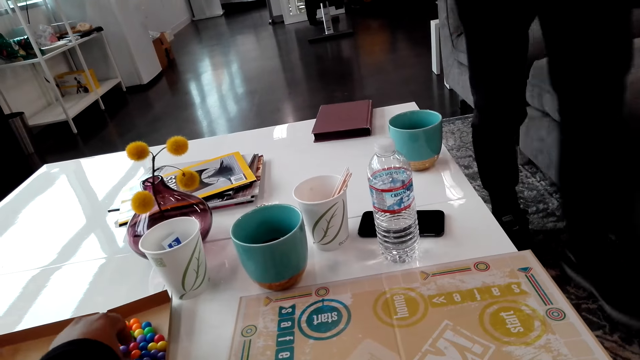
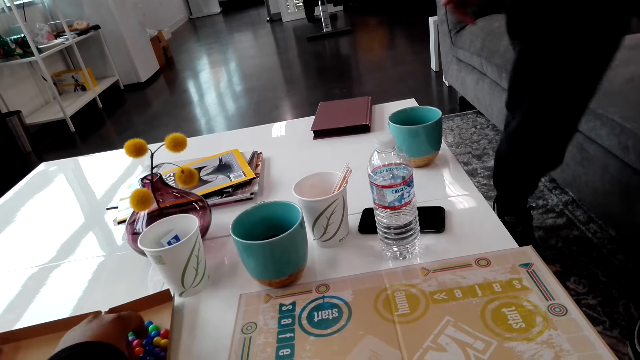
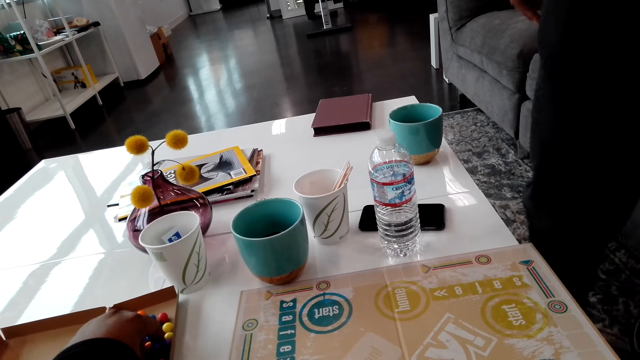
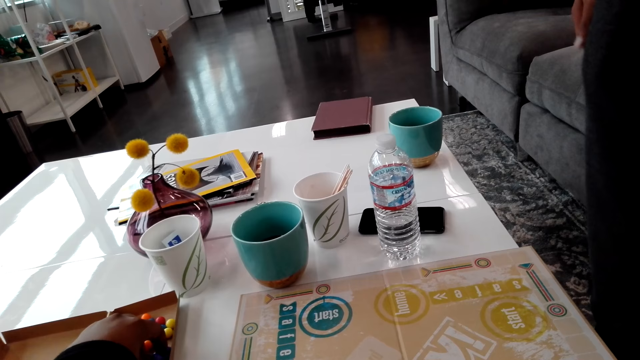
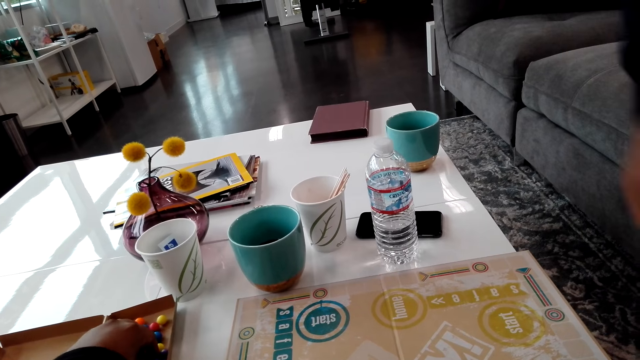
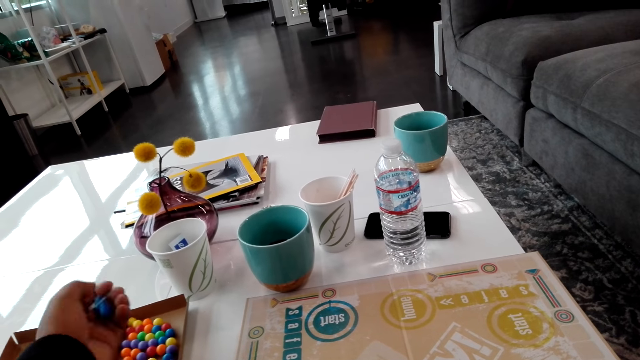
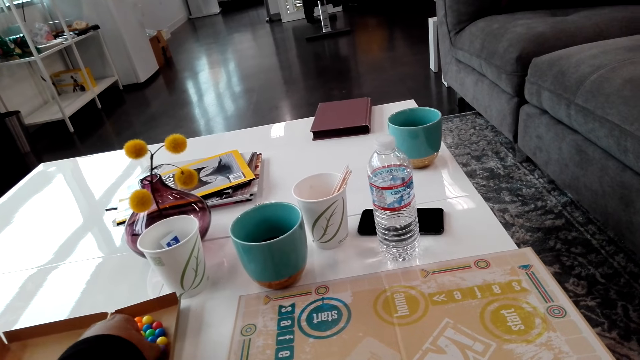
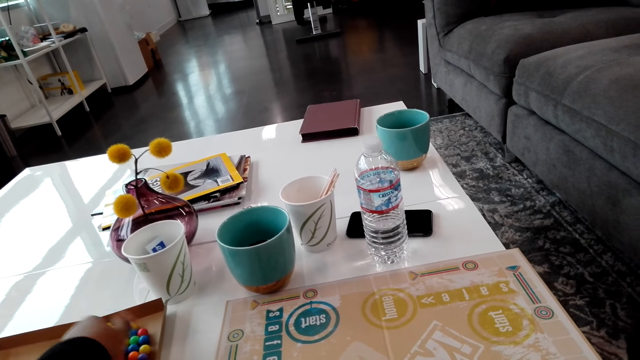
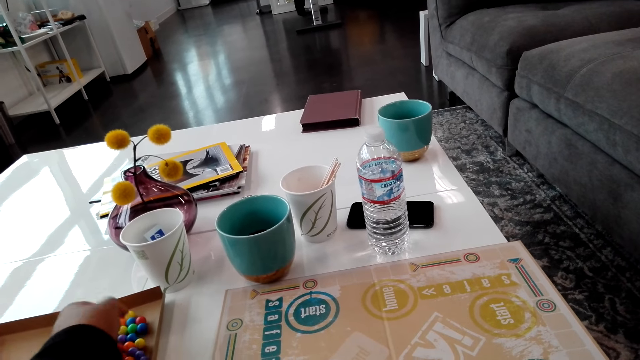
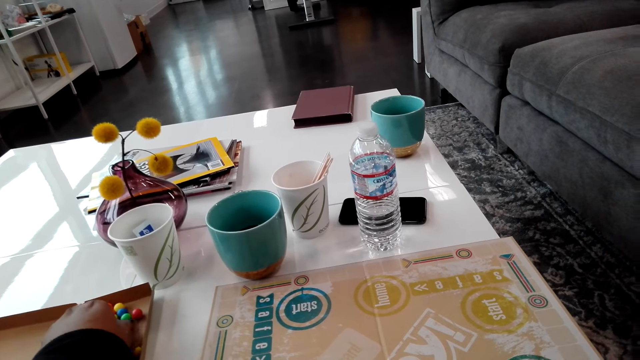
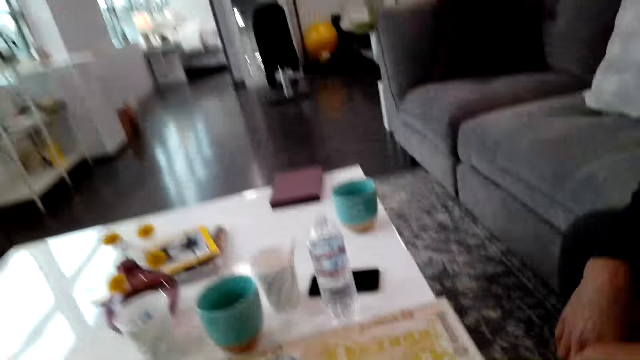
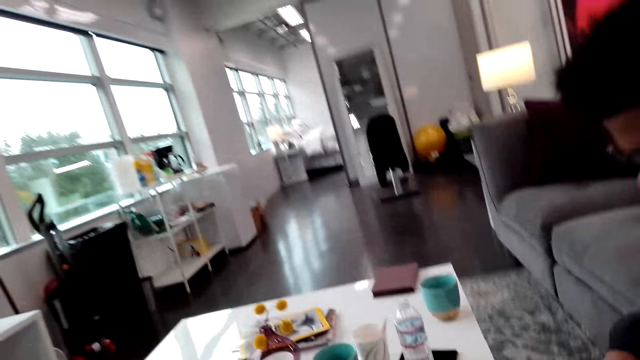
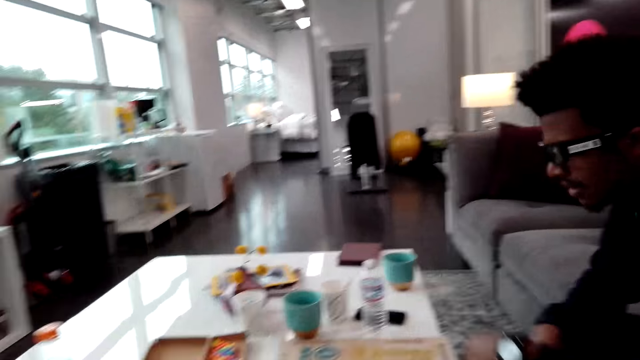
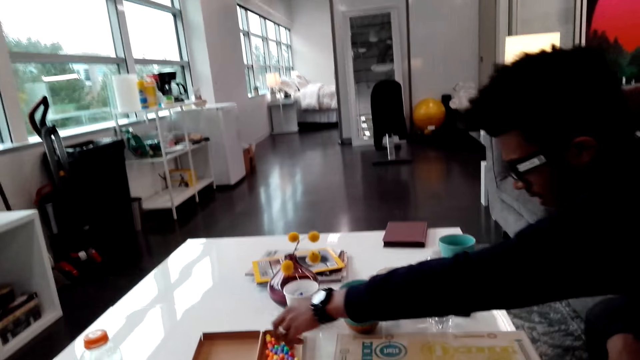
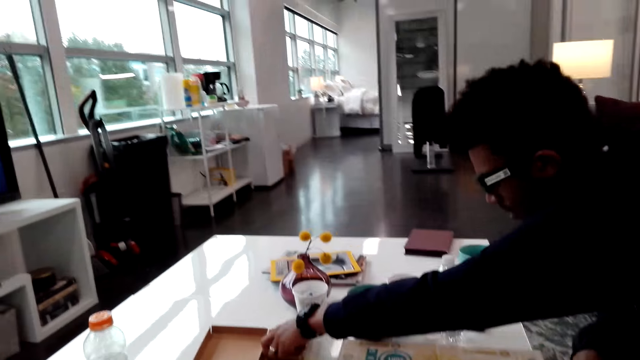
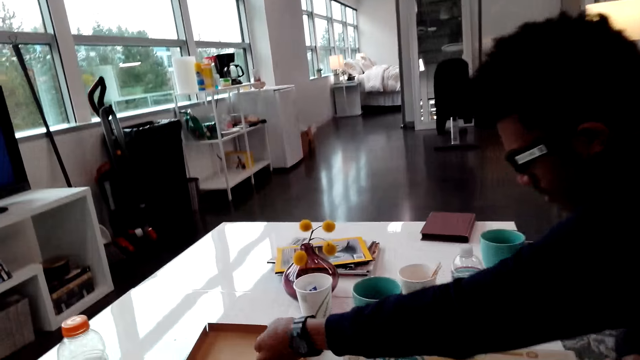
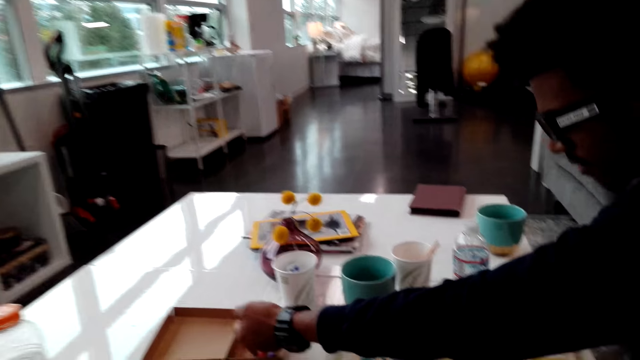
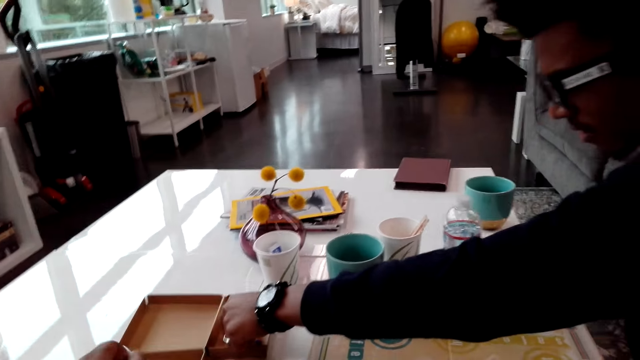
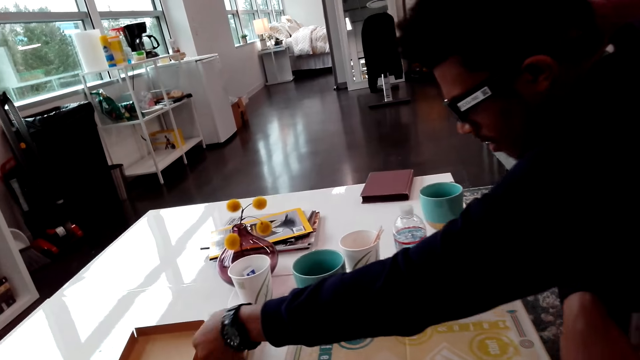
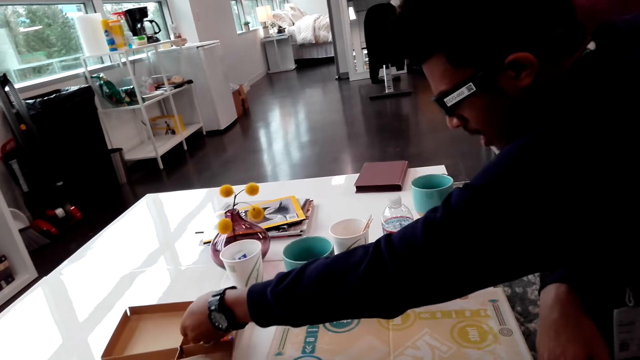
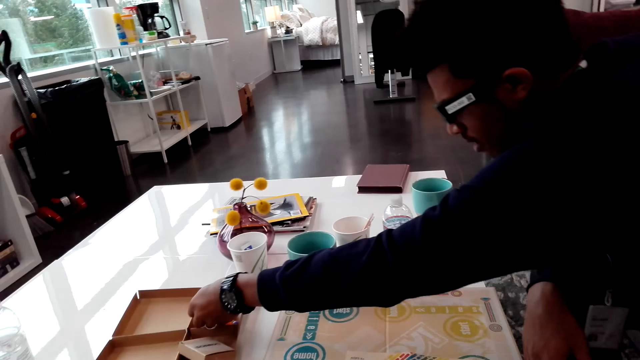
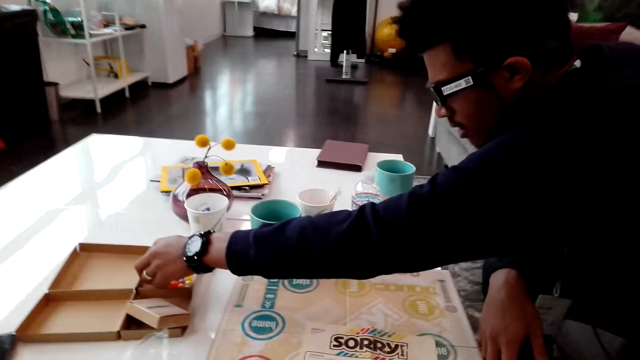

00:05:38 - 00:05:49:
The camera wearer picks balls from a box. A man sits down. The man picks balls from the box.

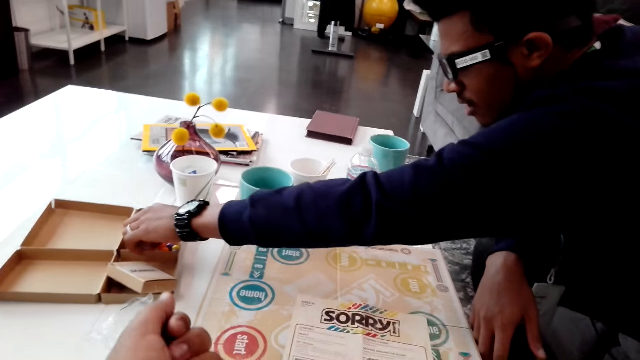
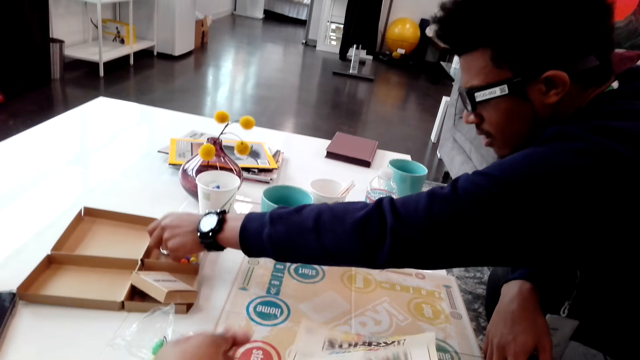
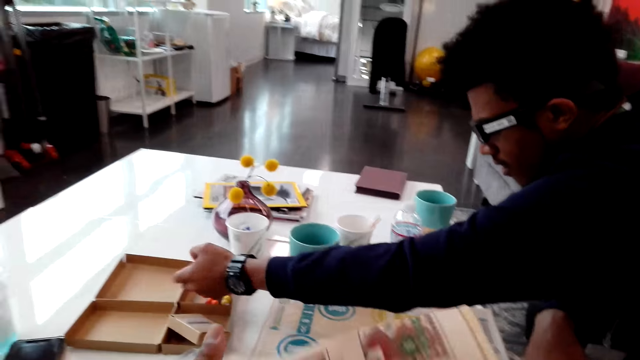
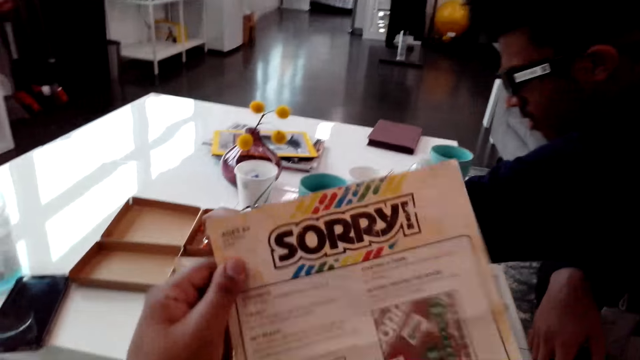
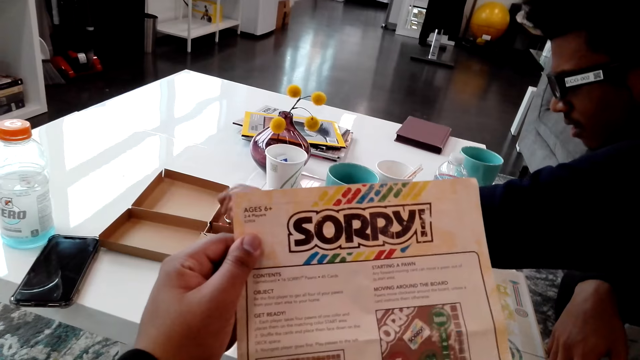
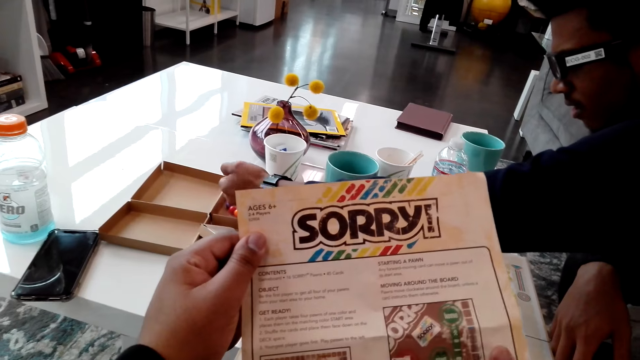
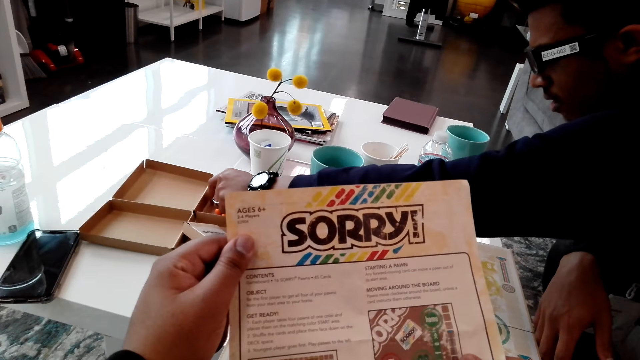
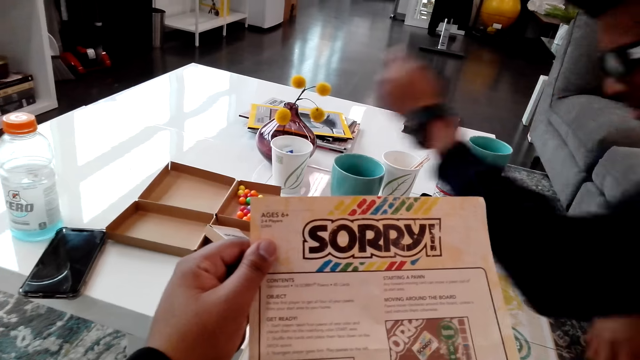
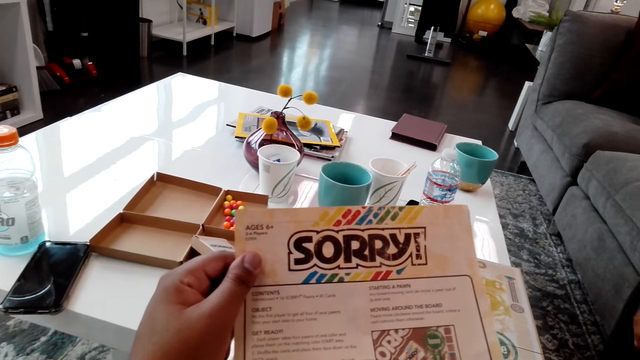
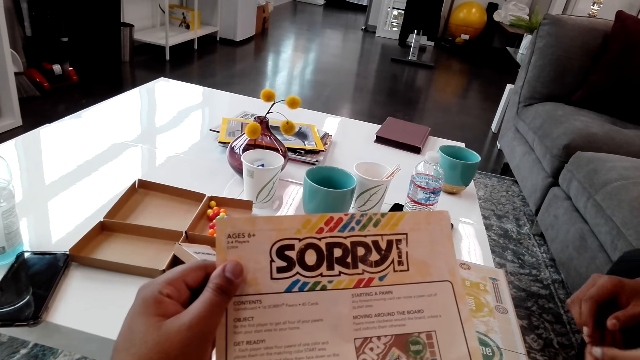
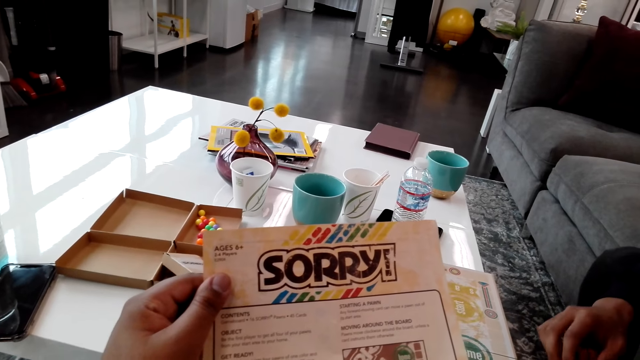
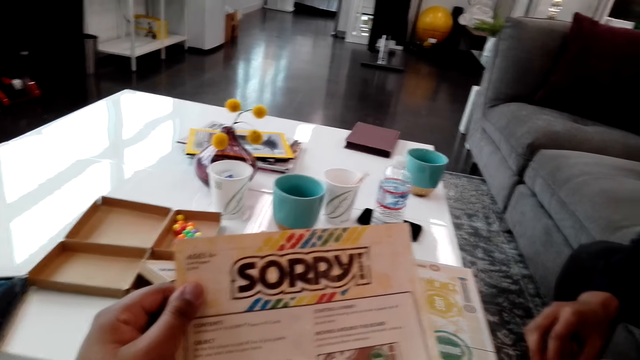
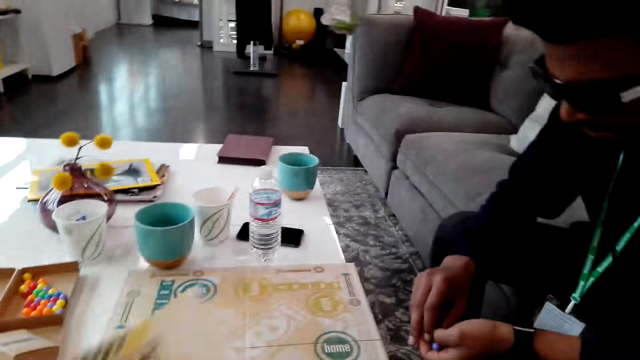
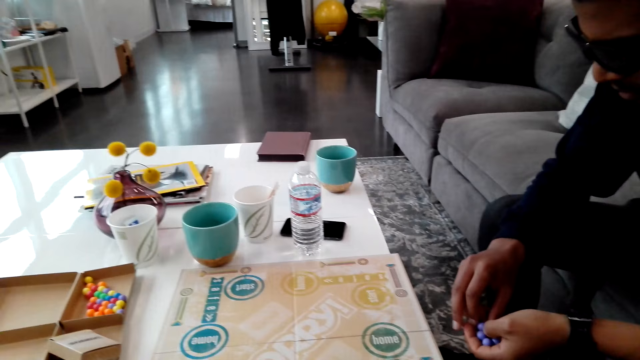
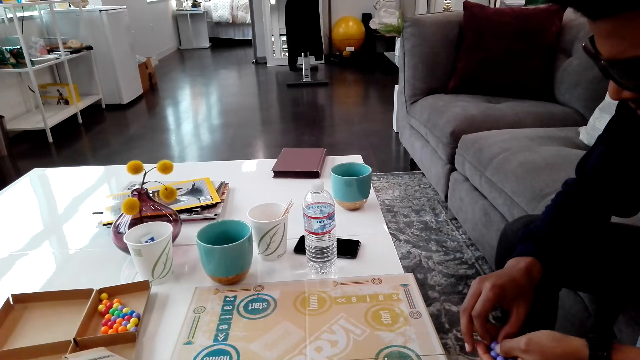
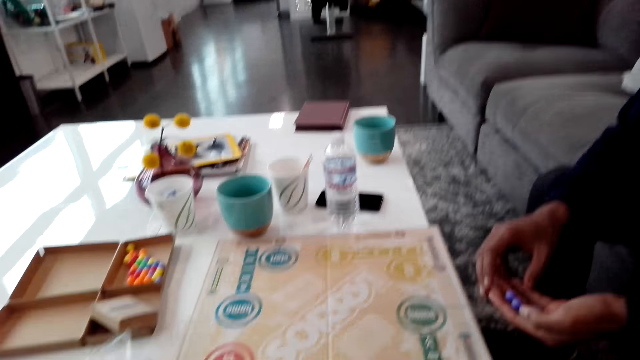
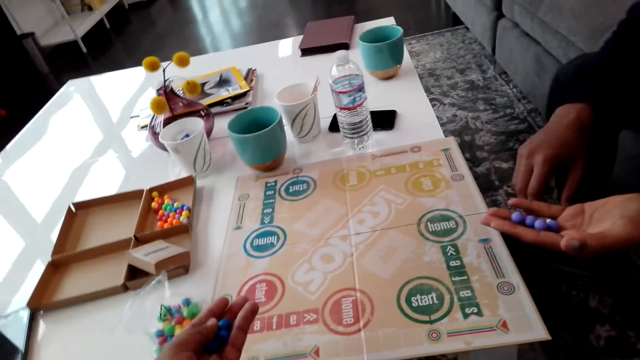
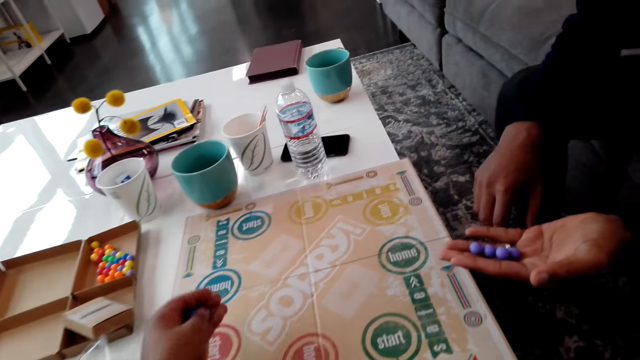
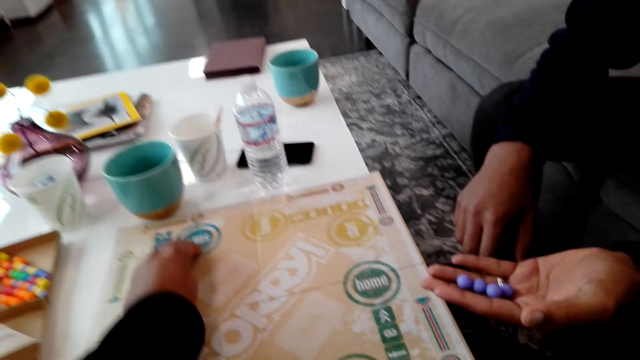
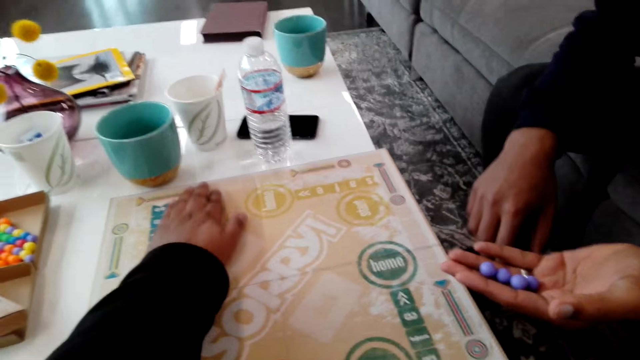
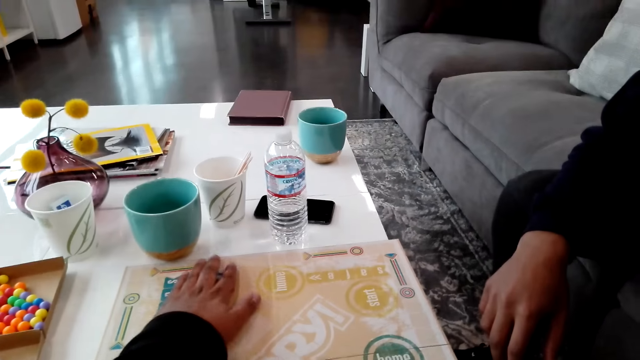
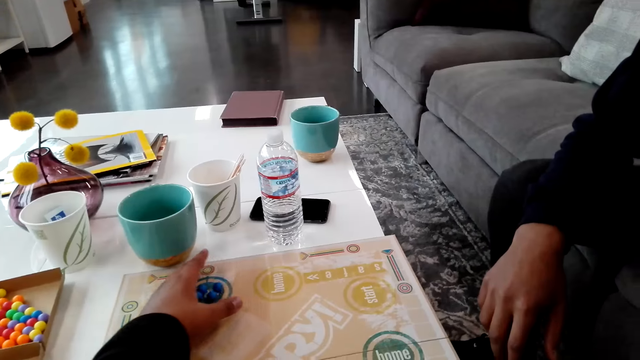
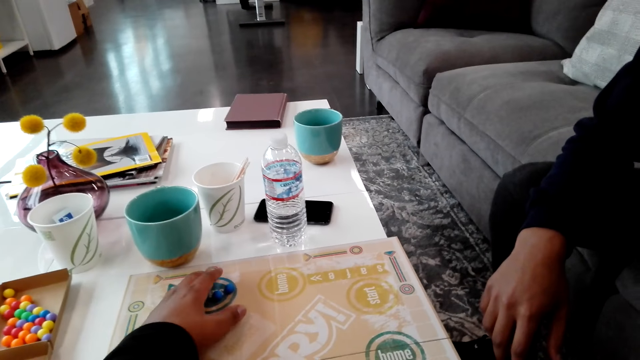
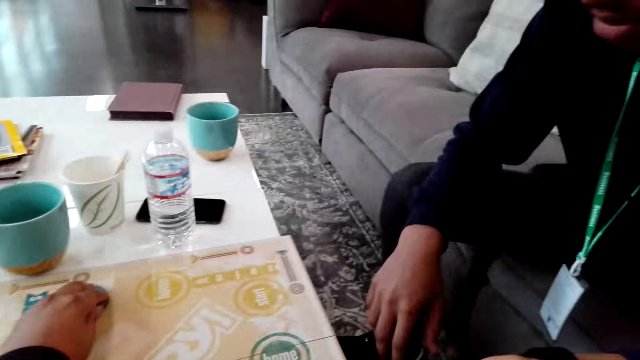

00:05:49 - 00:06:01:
The camera wearer reads the instructions on the paper. A man lifts beads. The camera wearer puts a hand on the board. They place balls on the board.
